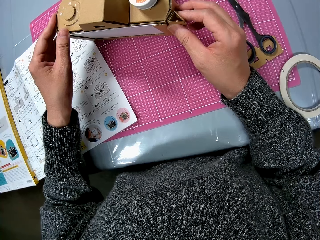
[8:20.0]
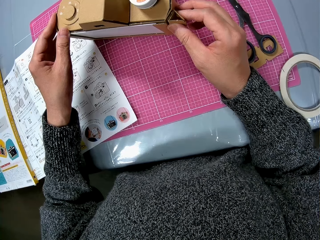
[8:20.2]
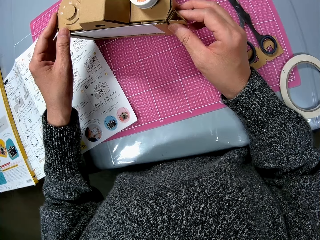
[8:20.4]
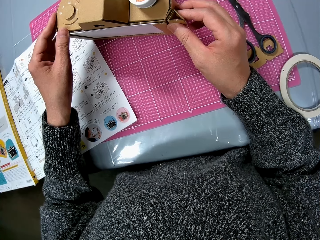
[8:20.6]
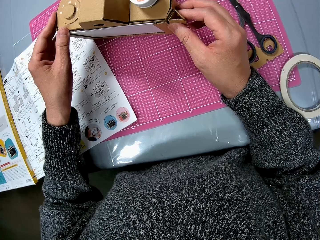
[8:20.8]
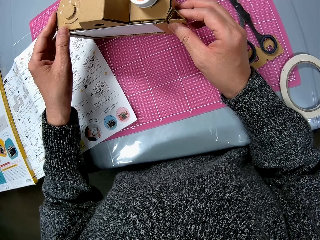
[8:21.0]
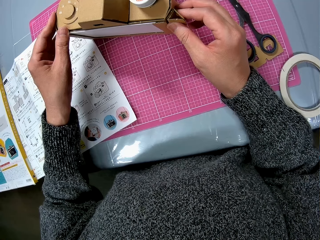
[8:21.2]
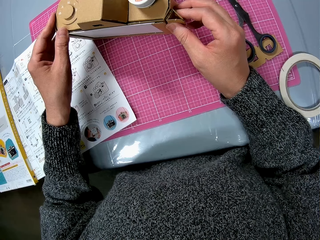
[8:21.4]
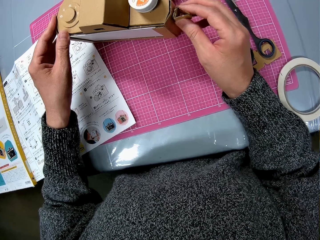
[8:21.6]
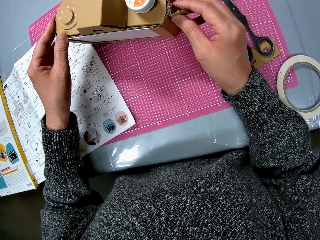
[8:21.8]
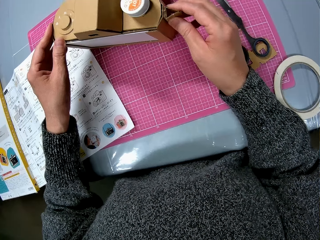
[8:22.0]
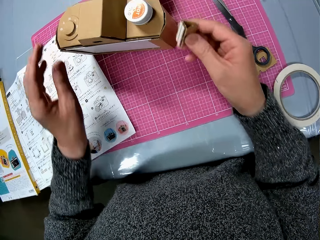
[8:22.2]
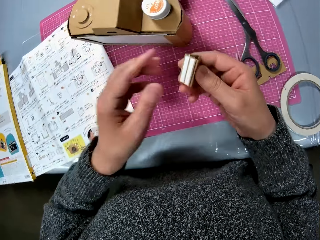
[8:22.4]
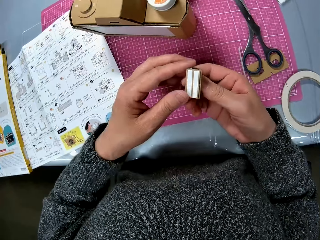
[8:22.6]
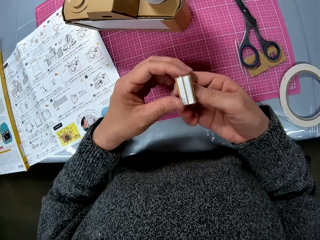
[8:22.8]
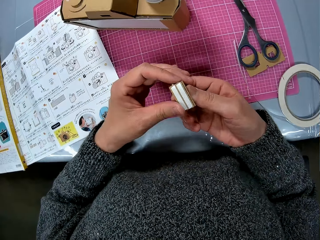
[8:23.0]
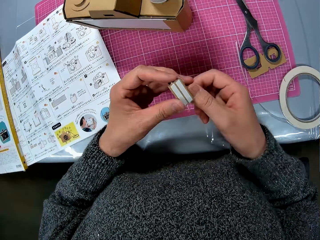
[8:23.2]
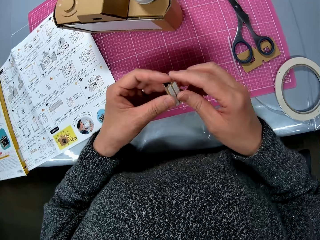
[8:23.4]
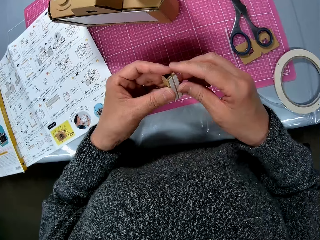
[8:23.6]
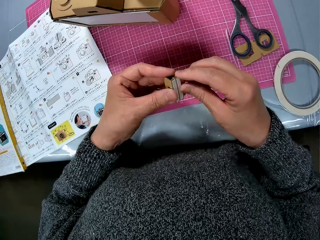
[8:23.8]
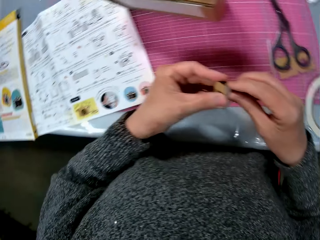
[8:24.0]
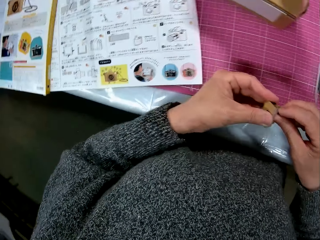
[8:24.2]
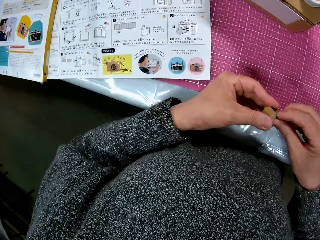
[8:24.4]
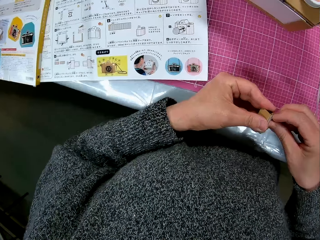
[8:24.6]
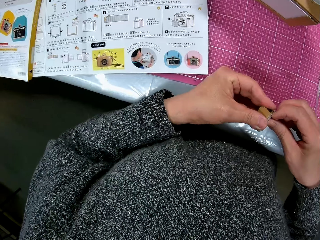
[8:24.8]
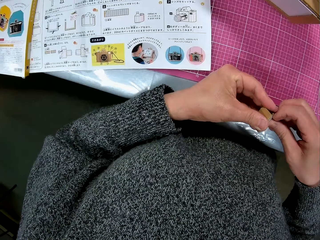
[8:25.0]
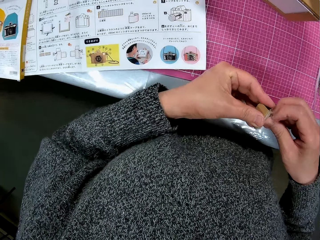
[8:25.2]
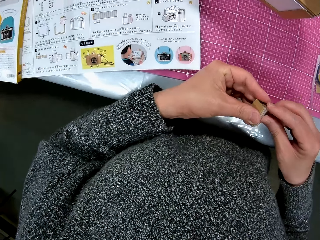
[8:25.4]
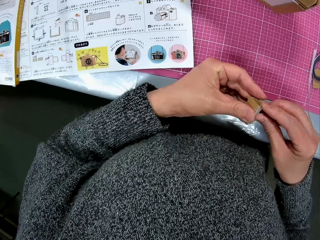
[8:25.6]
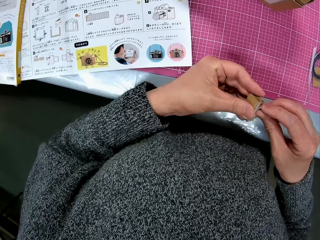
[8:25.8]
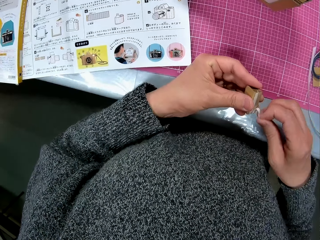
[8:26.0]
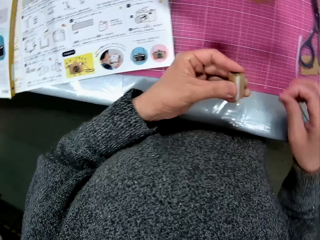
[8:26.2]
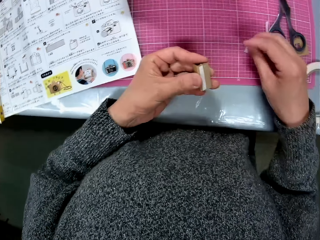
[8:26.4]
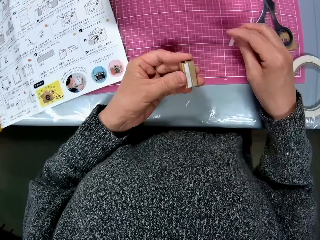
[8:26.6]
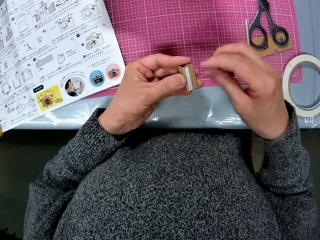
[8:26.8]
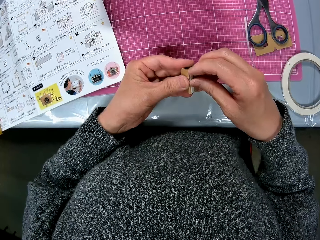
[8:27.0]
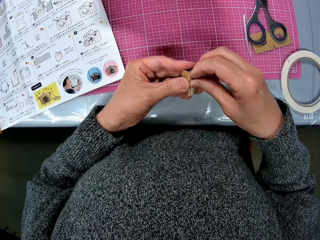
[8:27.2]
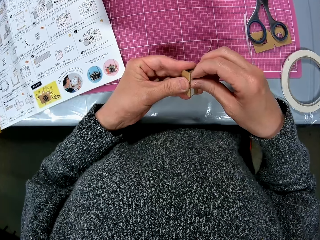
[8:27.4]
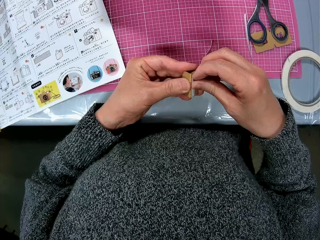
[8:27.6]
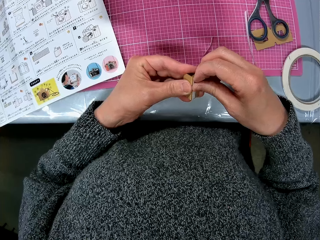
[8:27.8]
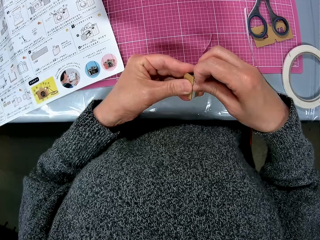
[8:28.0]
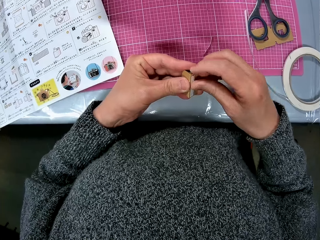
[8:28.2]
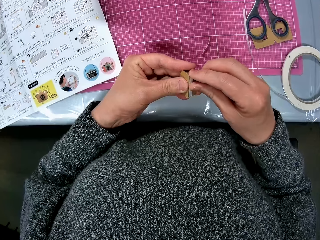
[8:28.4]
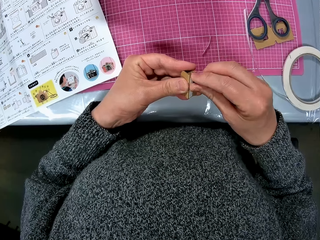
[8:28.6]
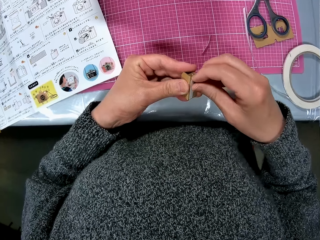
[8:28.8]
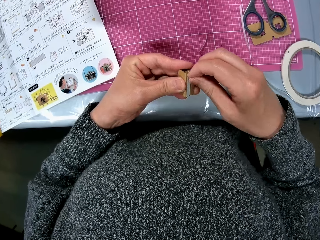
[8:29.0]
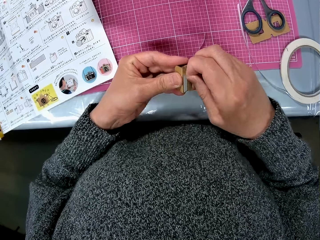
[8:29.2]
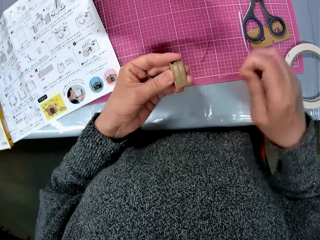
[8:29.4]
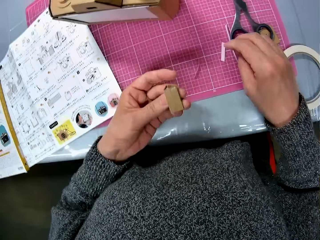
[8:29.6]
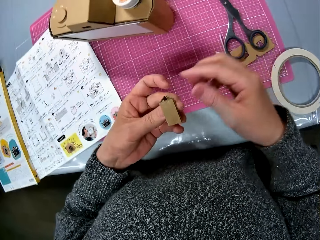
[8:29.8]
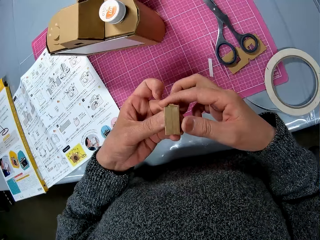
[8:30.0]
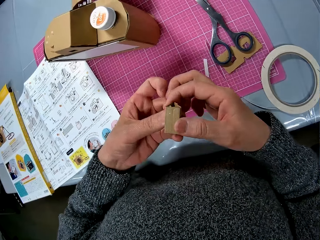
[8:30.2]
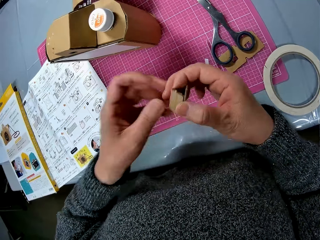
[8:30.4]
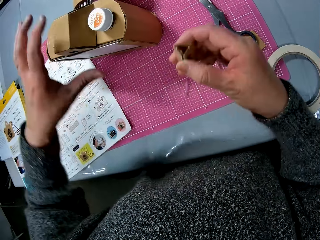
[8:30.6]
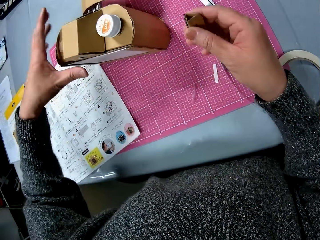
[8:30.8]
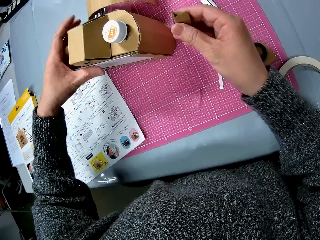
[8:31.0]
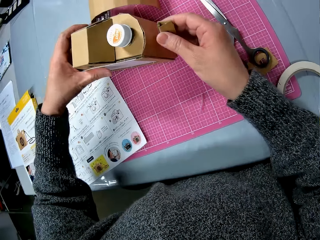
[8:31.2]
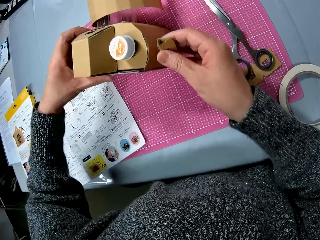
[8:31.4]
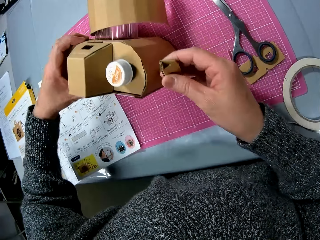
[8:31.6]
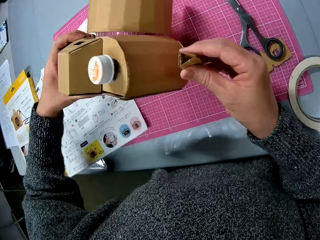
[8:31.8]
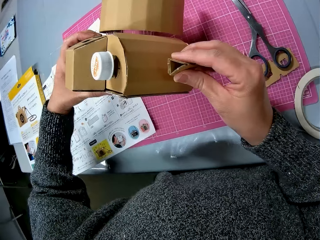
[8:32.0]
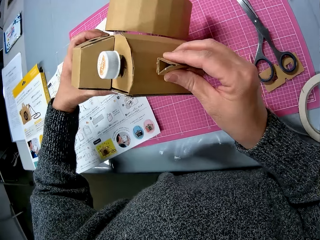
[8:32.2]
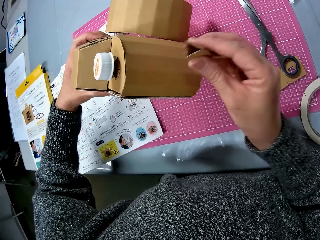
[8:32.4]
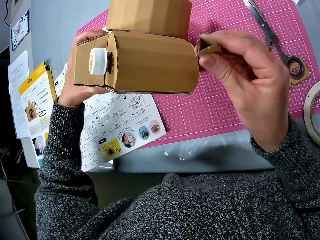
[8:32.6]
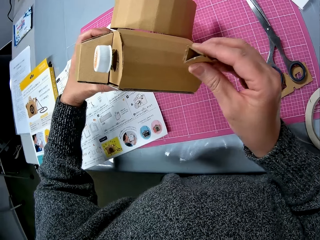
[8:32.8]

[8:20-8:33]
The camera wearer removes the folded piece of the cardboard. They remove the sellotape from the piece of the cardboard and put the sellotape on the table. They remove the sellotape from the piece of the cardboard and put the sellotape on the table. They fit the piece onto the camera model.

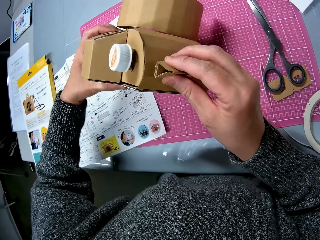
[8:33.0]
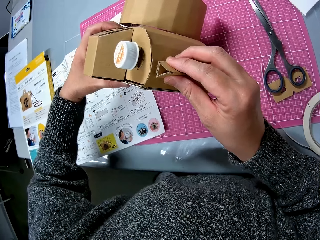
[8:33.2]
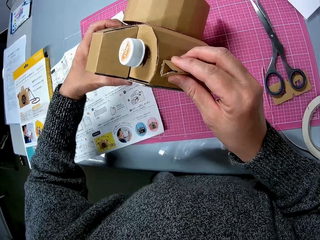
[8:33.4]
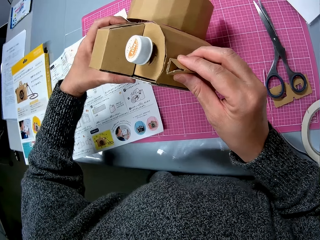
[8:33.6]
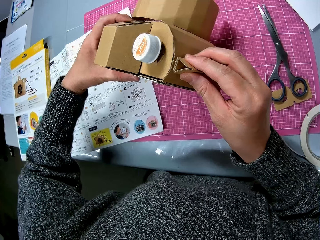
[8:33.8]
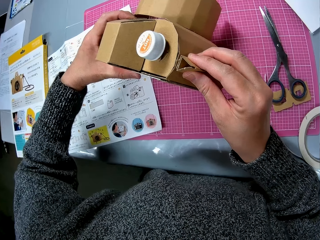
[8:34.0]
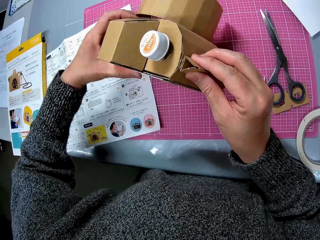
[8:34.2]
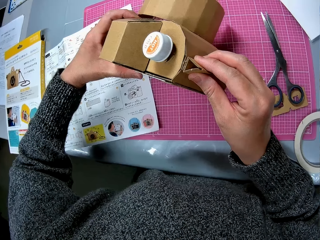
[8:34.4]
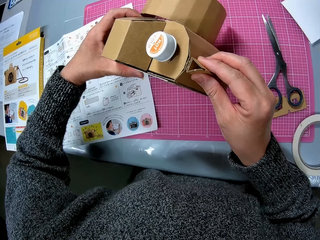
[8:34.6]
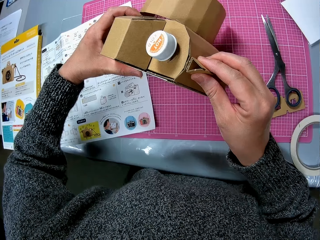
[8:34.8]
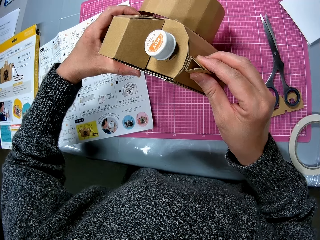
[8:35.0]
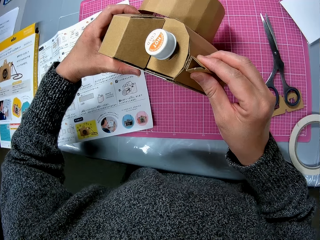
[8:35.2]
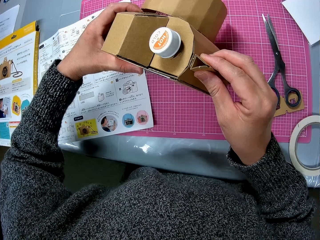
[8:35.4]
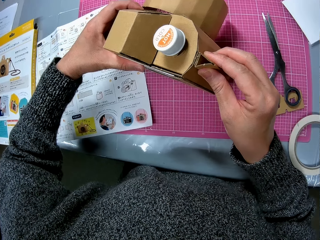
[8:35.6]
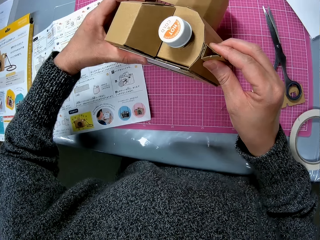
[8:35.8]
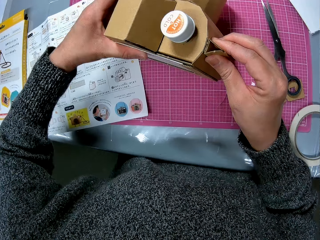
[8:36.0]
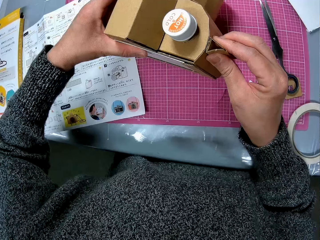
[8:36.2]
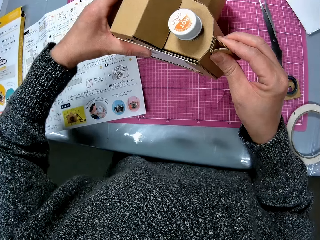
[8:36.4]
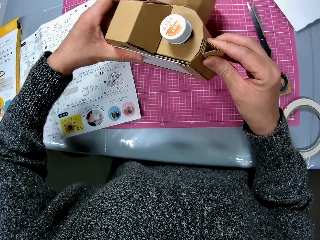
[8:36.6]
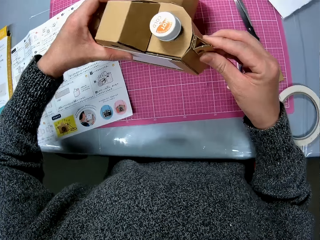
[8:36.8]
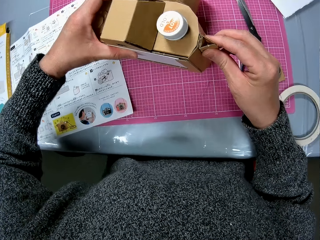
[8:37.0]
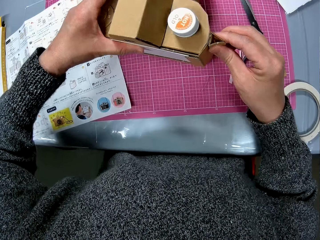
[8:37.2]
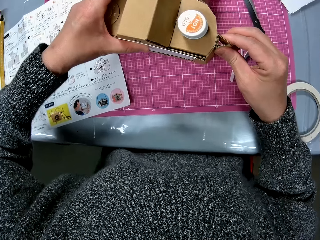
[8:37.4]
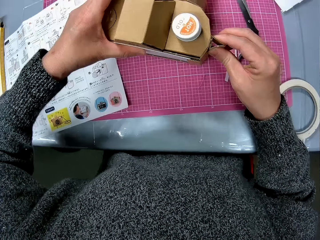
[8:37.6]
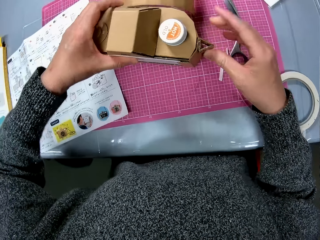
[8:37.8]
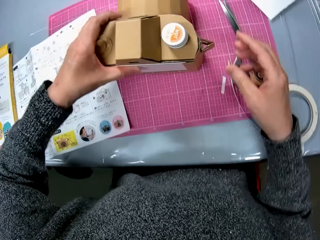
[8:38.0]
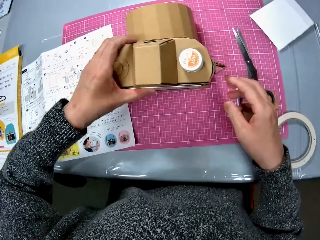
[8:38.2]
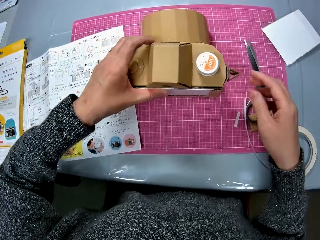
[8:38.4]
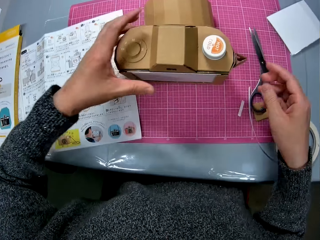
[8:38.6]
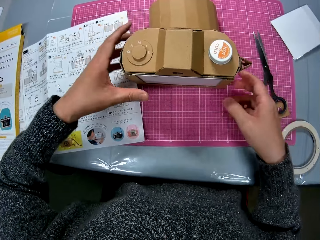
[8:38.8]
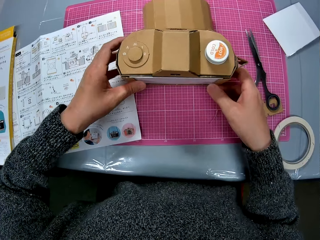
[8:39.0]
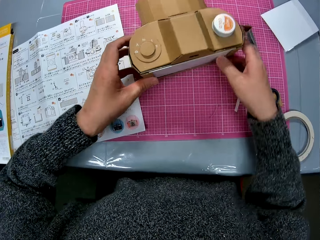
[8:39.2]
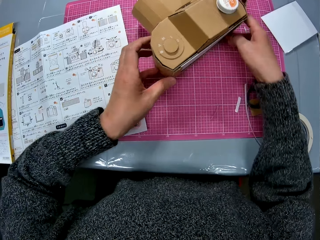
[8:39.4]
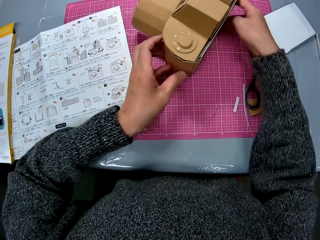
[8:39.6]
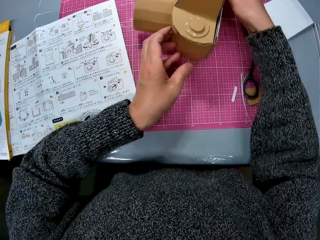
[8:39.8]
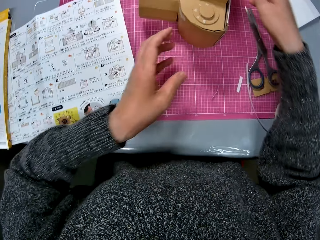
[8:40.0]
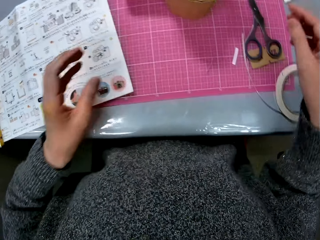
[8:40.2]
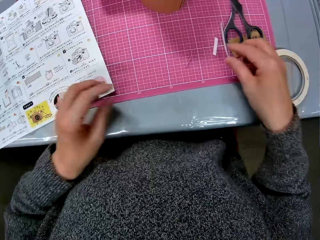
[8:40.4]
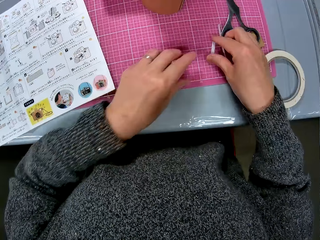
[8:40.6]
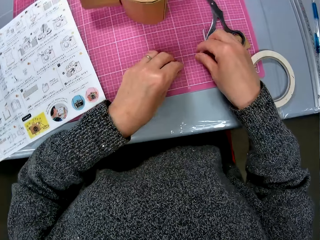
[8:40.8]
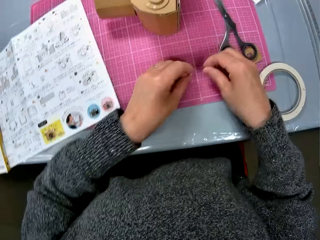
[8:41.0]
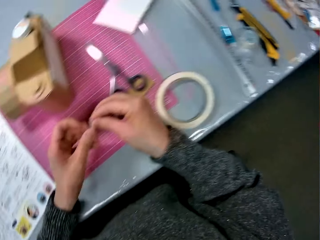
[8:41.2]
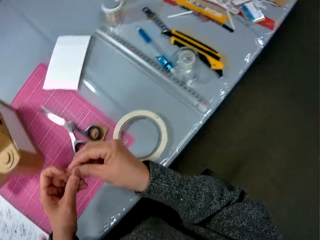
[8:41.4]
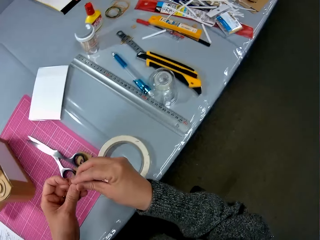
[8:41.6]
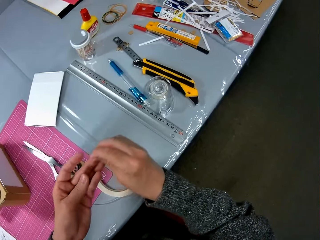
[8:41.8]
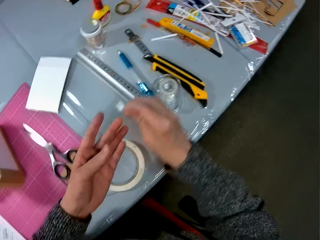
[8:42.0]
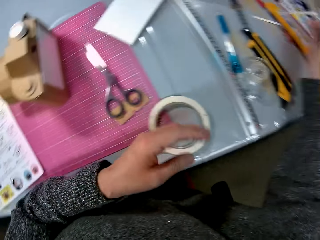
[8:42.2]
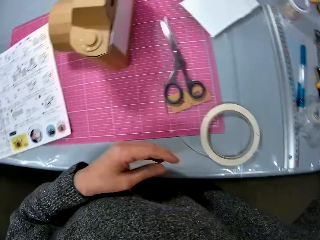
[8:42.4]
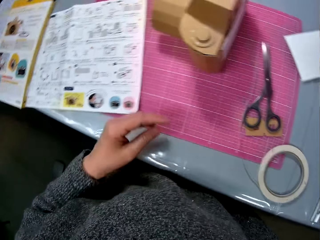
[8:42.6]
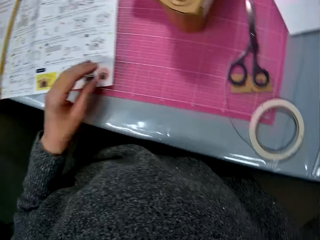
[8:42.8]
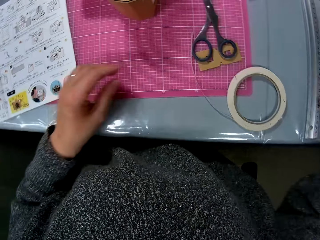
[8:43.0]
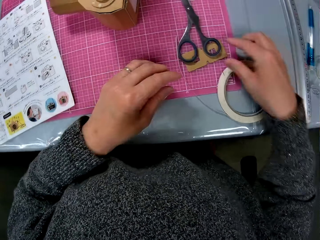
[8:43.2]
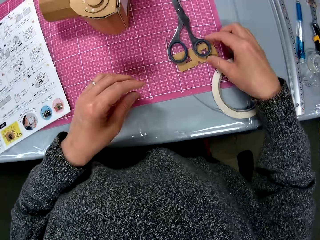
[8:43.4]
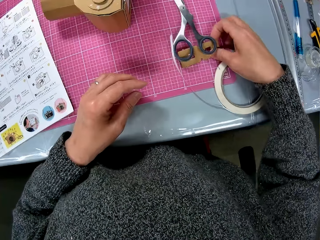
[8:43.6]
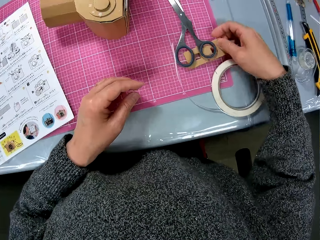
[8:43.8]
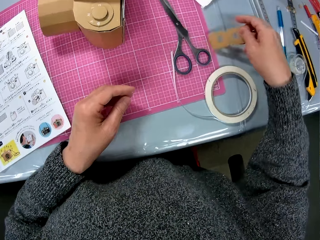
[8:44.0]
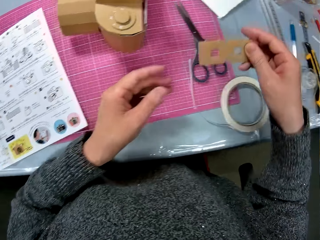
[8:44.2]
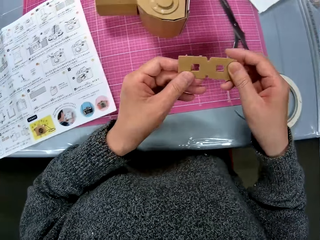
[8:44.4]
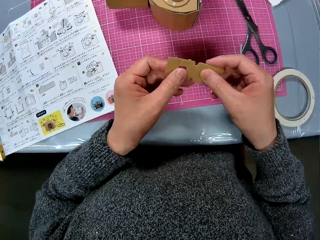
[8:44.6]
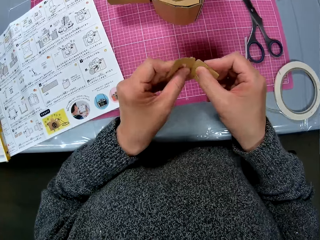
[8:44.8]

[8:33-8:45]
The camera wearer attaches the piece of the cardboard to the cardboard camera. They push the cardboard camera. They pick up the piece of the sellotape and throw away the piece of the sellotape. They pick up the piece of the cardboard.
